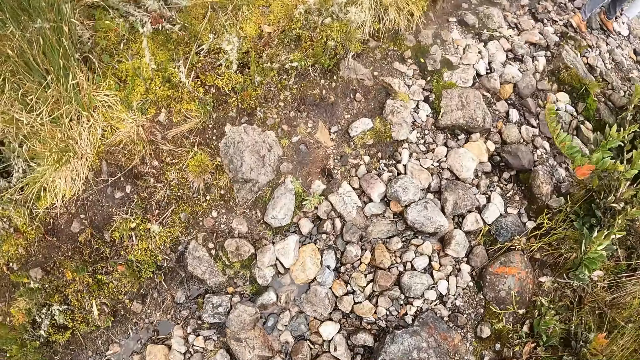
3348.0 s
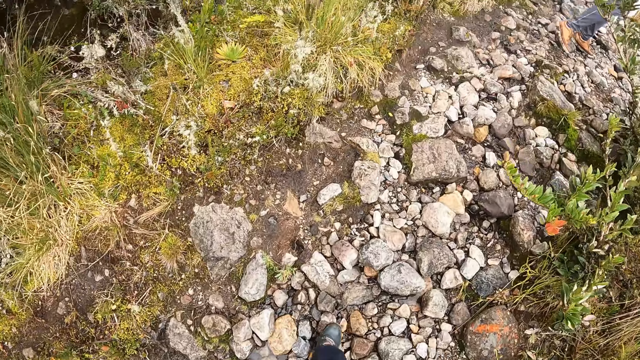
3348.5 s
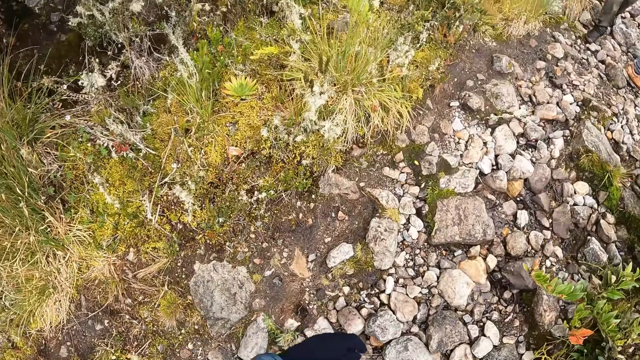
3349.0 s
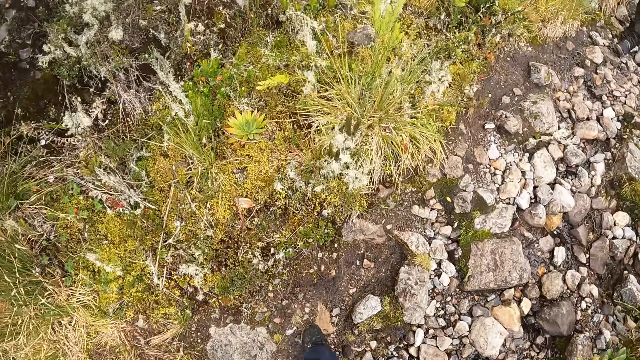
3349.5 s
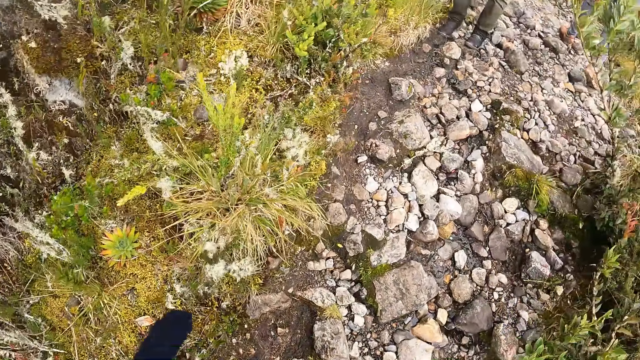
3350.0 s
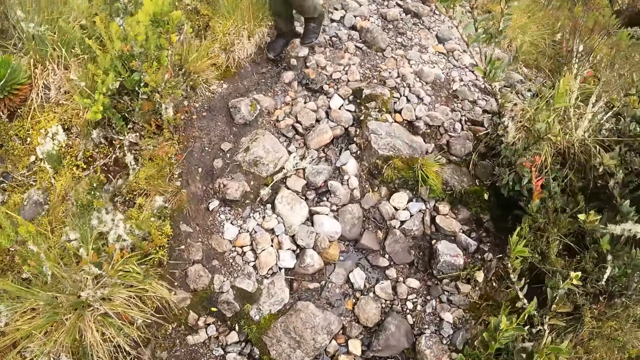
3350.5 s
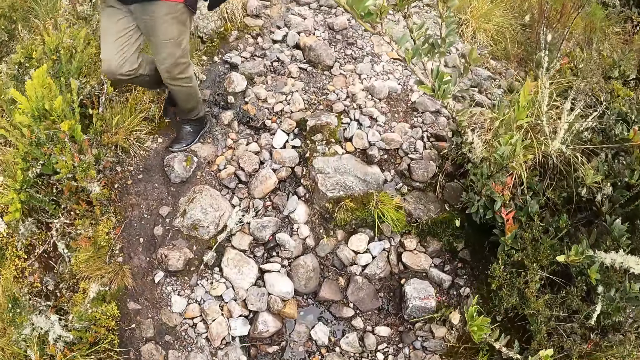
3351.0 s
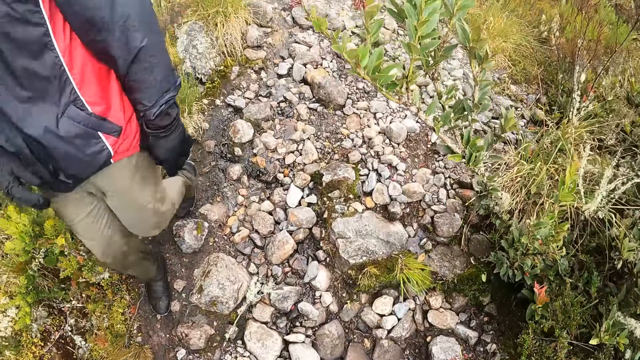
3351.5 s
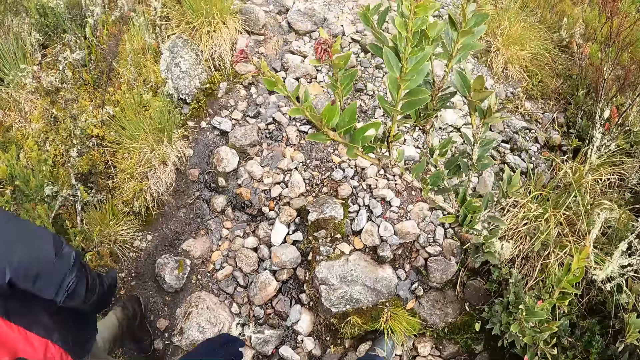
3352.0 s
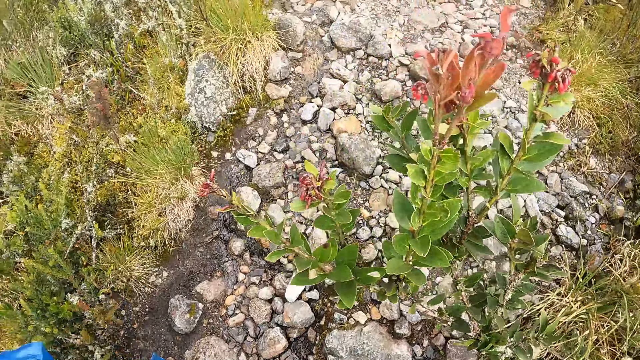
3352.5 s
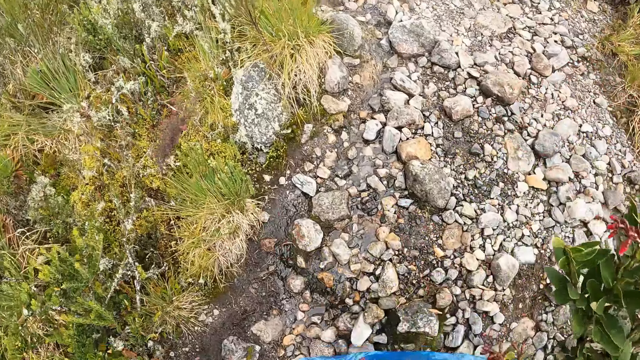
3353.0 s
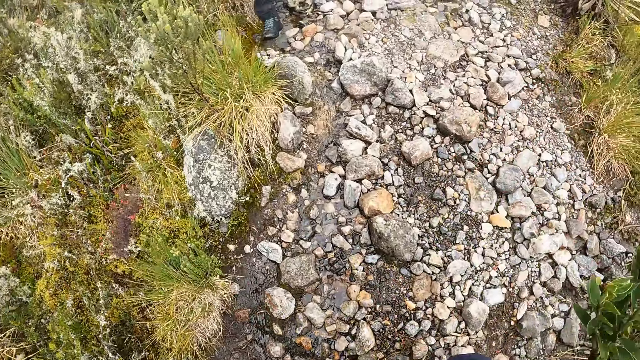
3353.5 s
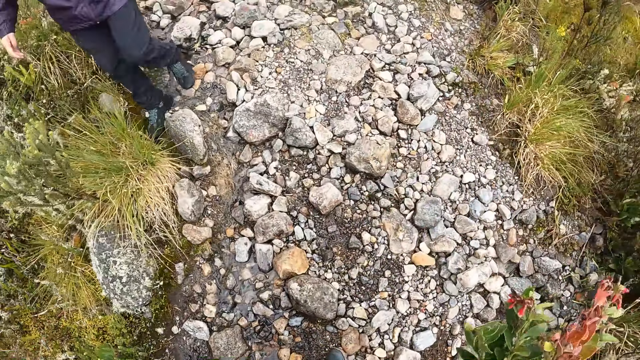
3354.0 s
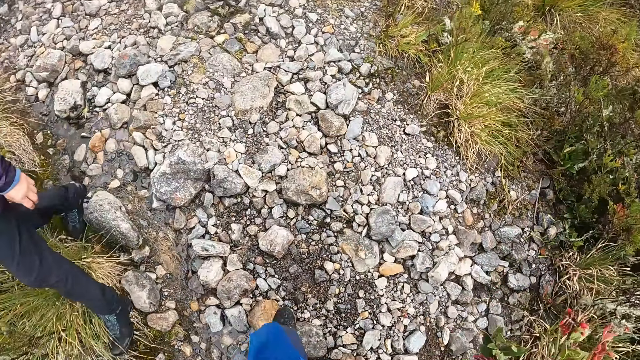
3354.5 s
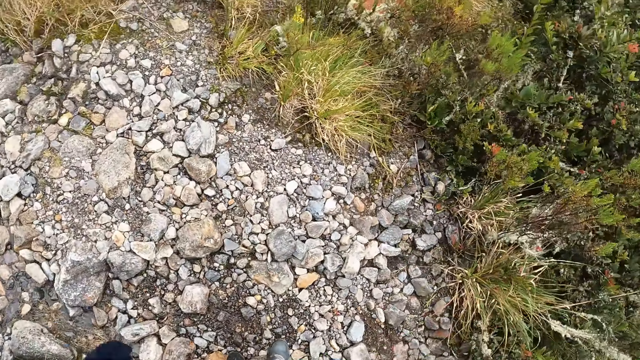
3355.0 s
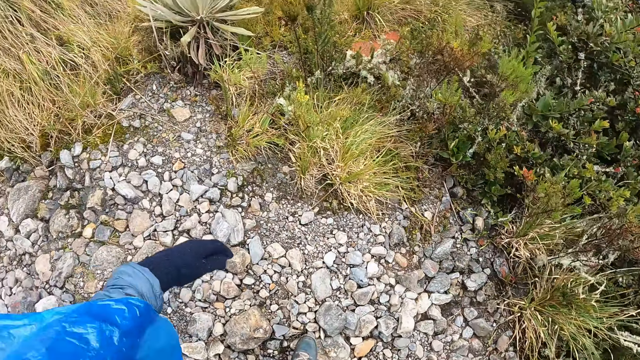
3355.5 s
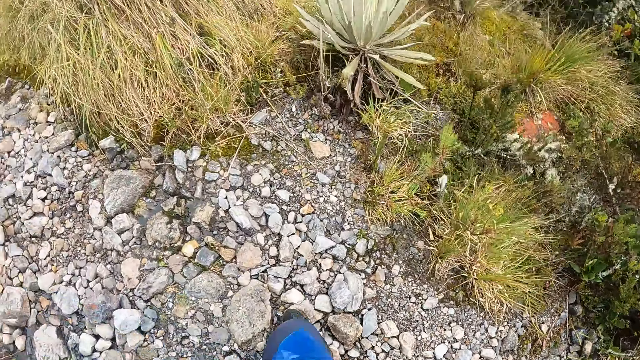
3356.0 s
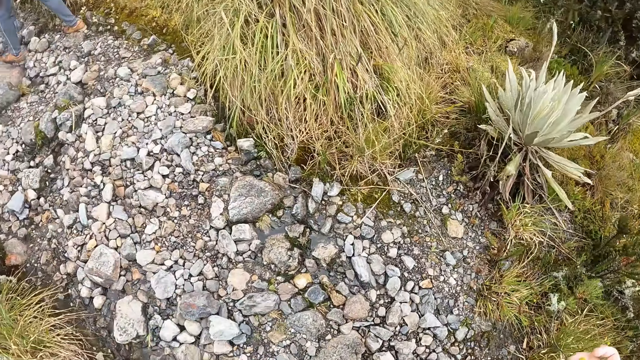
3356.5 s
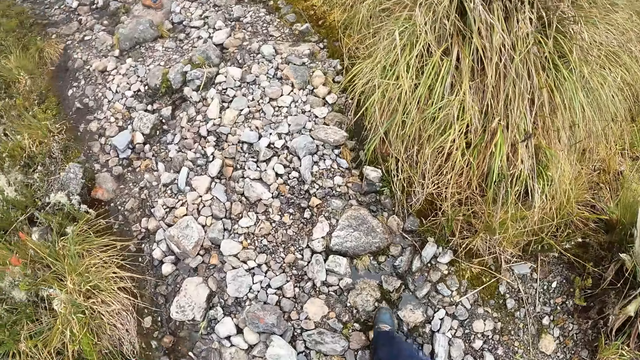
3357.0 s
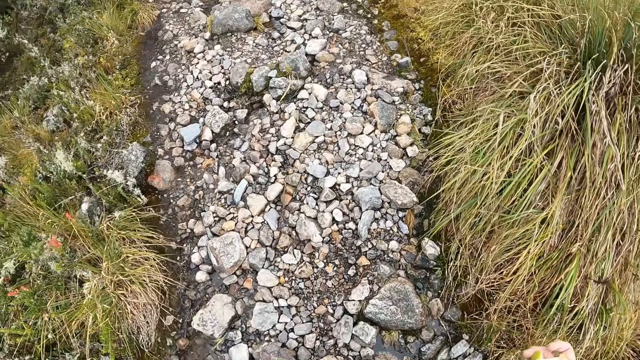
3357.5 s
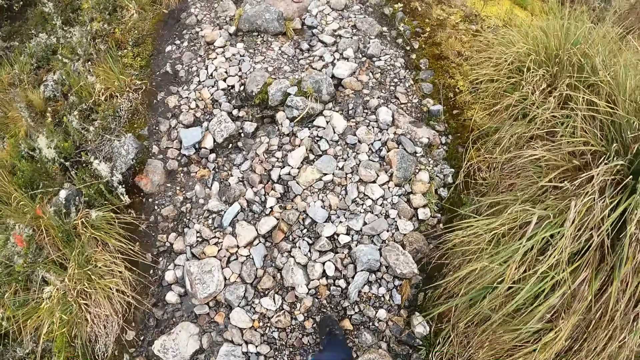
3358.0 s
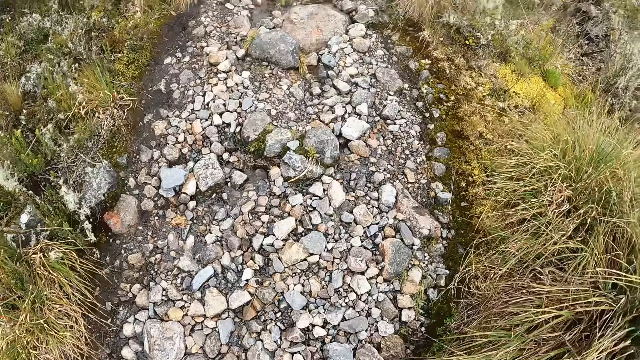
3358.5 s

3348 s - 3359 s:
The camera wearer looks at the left side. A man walks past them. The camera wearer swings the left hand to the right. Another man walks past them. The camera wearer looks to the right side.

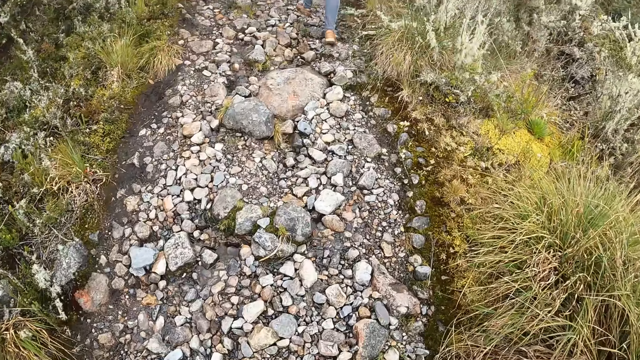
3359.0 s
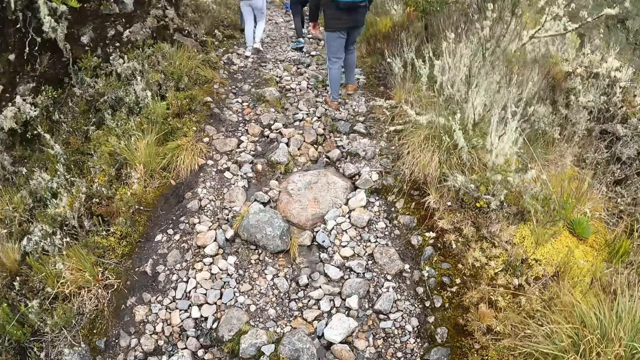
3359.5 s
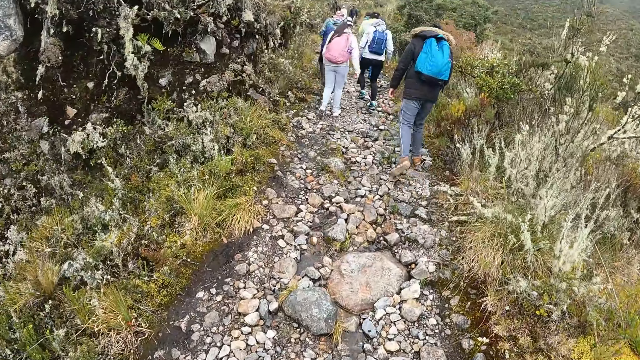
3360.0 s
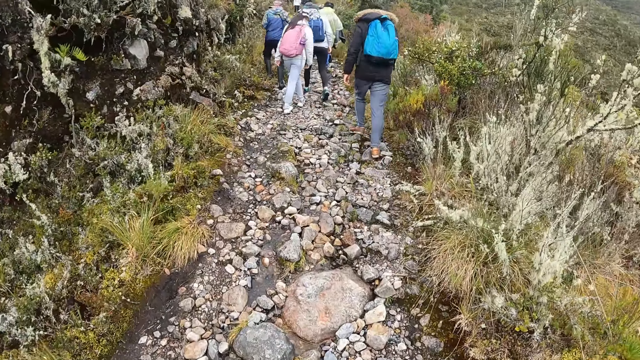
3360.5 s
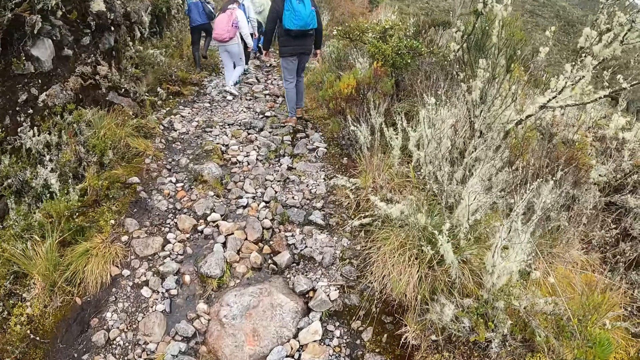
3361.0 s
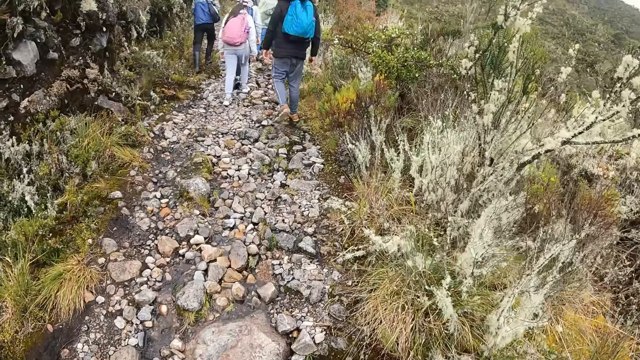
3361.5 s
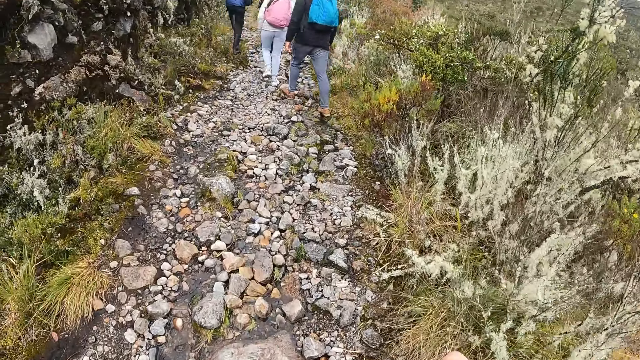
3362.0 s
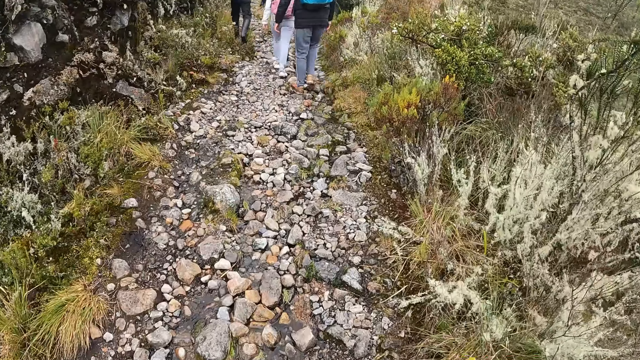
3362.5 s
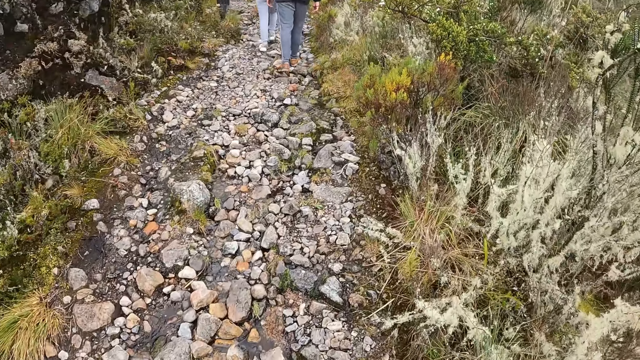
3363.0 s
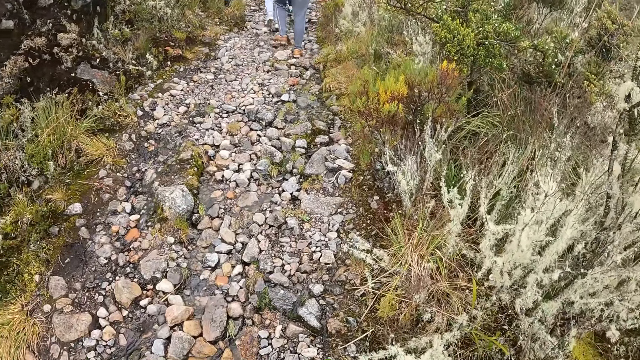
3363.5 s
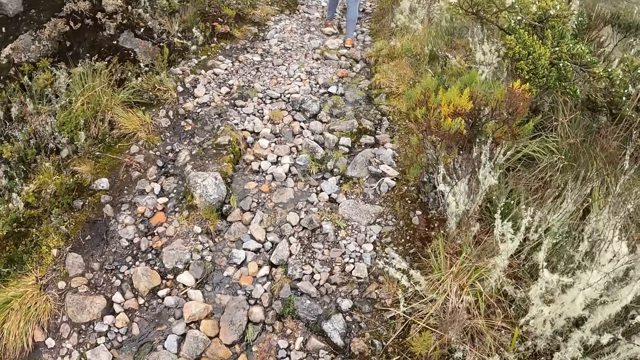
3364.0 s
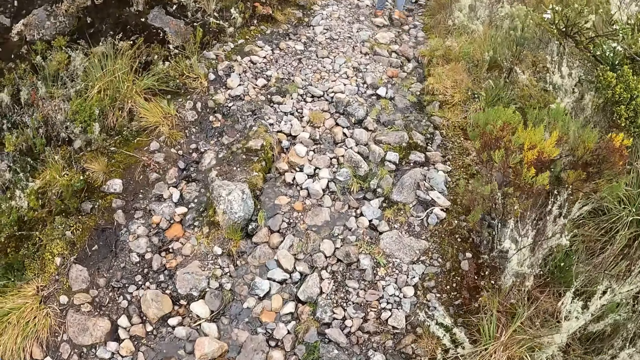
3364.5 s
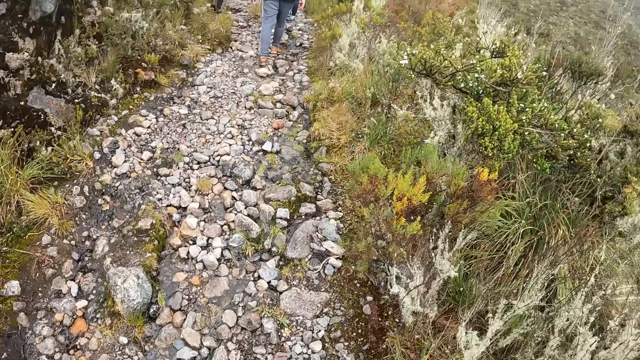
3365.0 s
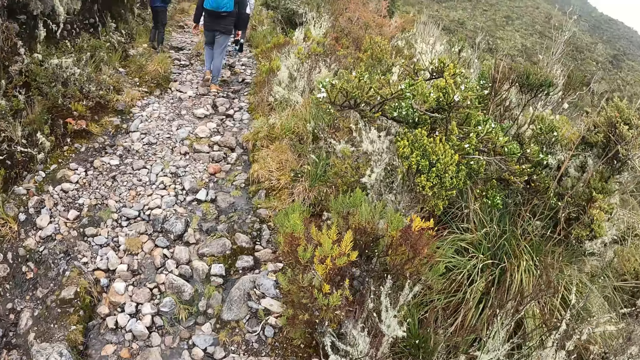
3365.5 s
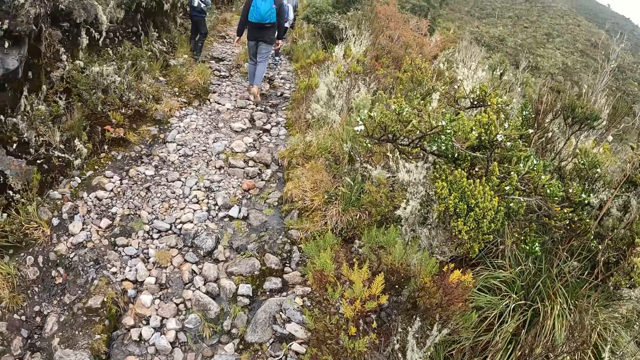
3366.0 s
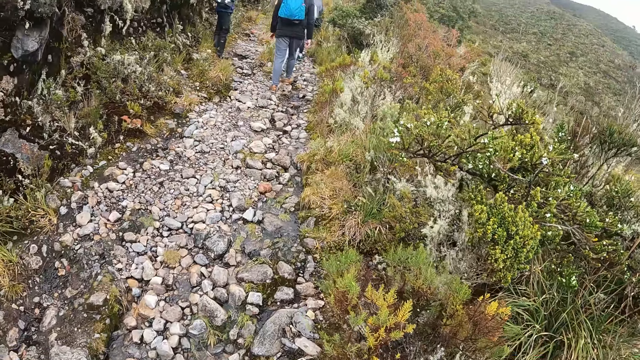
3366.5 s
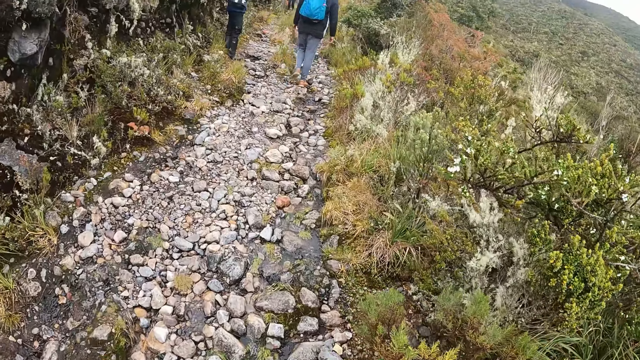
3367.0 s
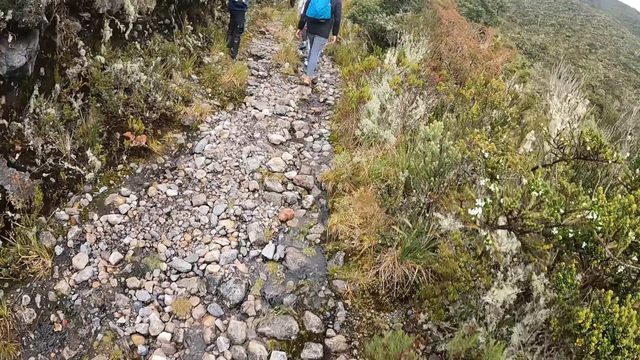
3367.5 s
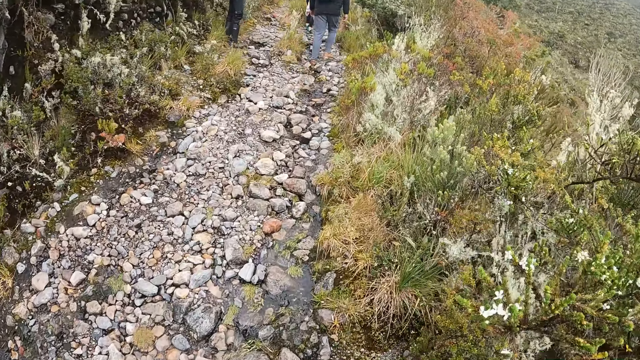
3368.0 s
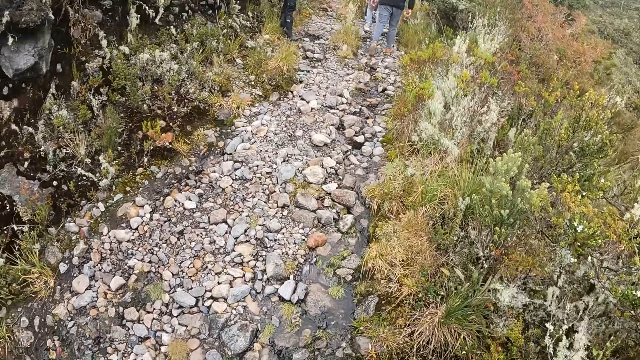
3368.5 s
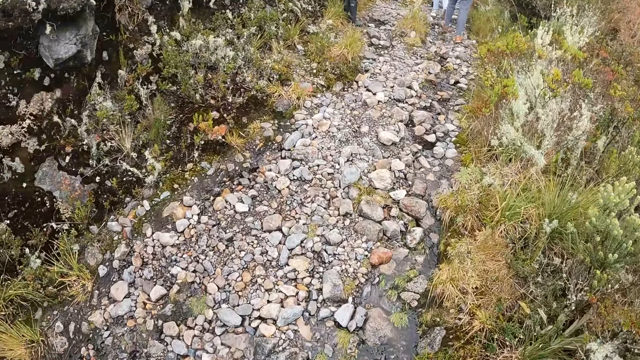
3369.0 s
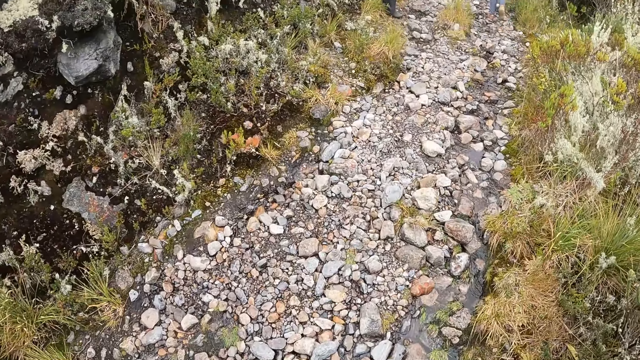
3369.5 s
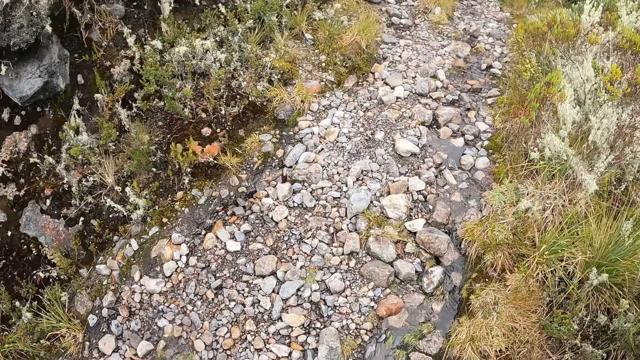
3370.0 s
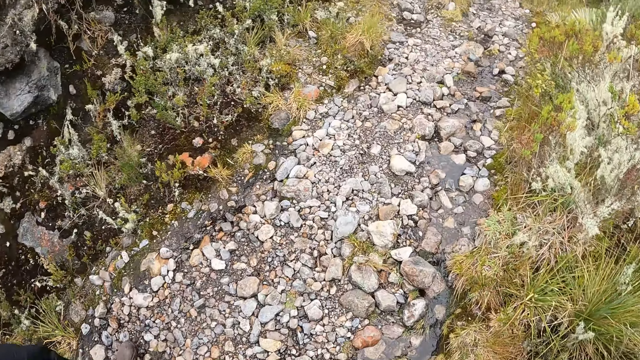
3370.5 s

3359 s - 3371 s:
The camera wearer looks forward. They look at the ground.
